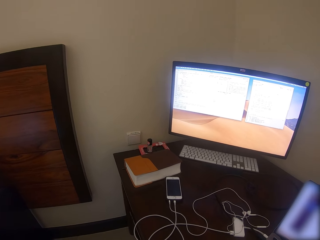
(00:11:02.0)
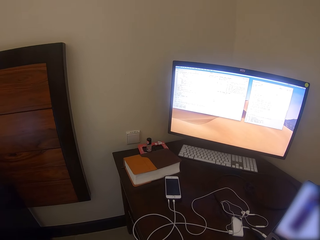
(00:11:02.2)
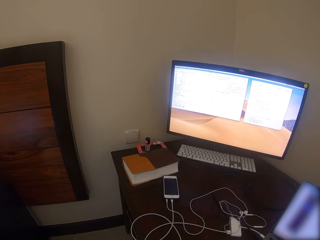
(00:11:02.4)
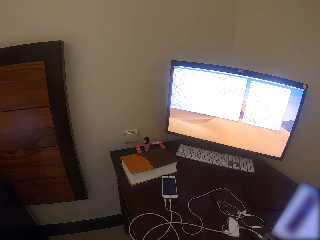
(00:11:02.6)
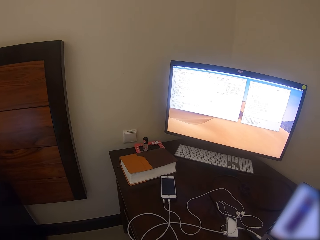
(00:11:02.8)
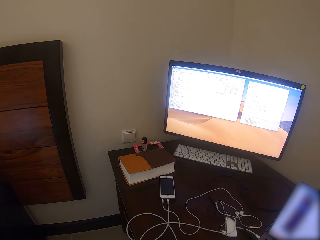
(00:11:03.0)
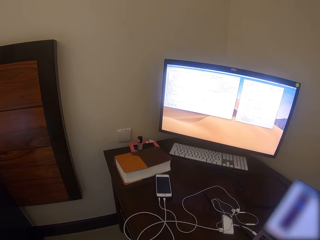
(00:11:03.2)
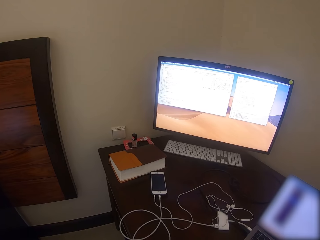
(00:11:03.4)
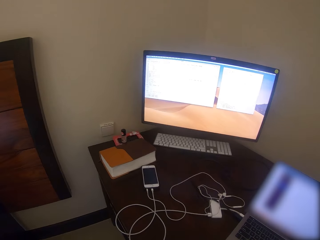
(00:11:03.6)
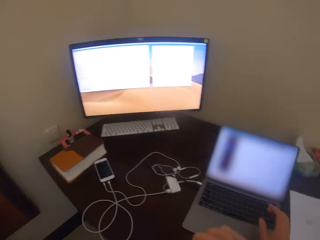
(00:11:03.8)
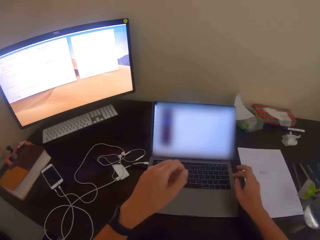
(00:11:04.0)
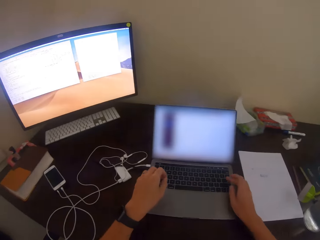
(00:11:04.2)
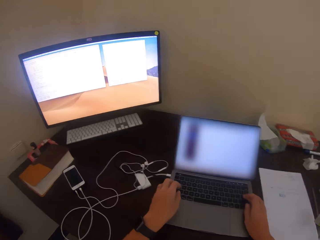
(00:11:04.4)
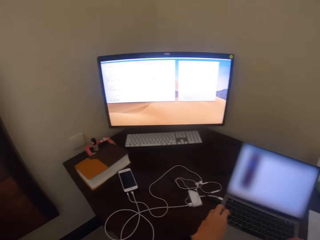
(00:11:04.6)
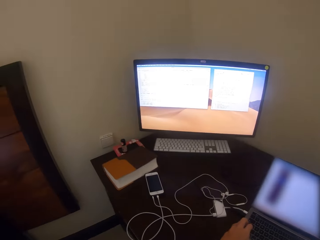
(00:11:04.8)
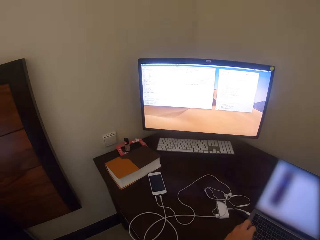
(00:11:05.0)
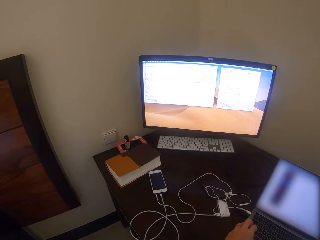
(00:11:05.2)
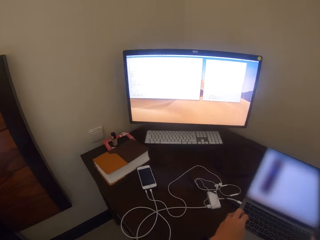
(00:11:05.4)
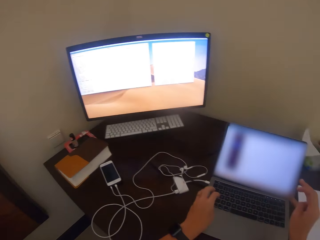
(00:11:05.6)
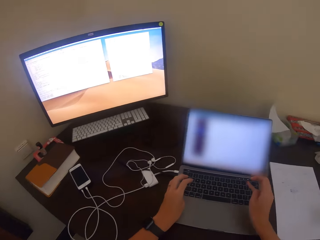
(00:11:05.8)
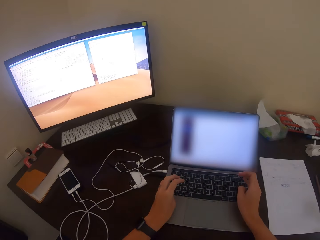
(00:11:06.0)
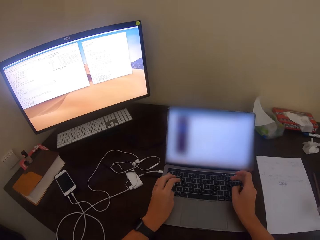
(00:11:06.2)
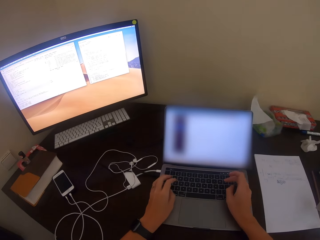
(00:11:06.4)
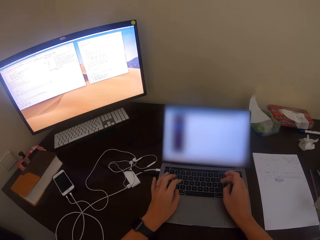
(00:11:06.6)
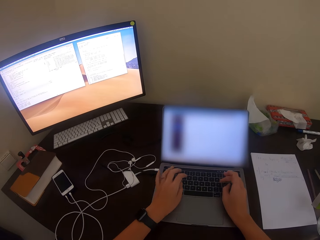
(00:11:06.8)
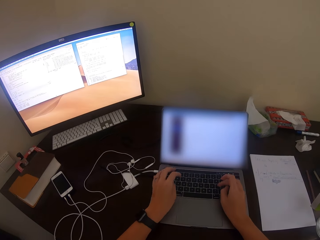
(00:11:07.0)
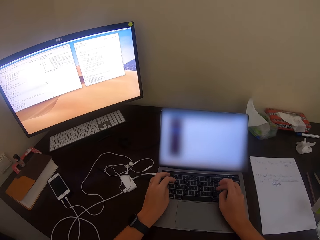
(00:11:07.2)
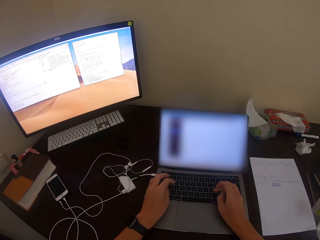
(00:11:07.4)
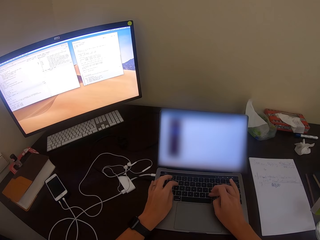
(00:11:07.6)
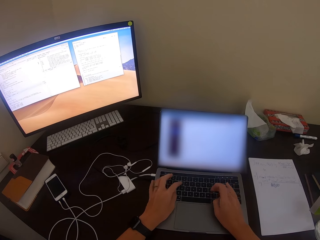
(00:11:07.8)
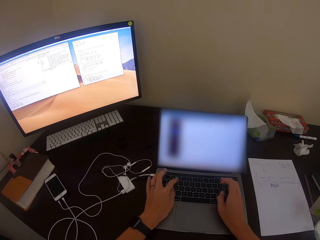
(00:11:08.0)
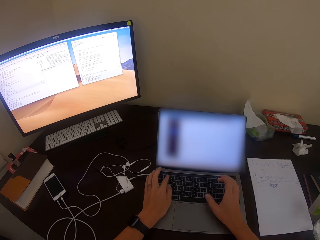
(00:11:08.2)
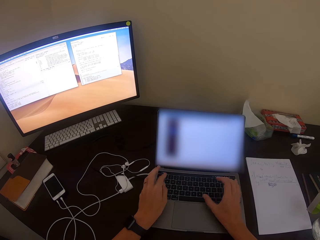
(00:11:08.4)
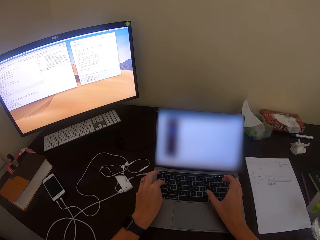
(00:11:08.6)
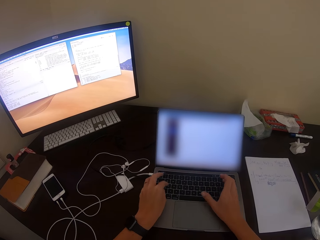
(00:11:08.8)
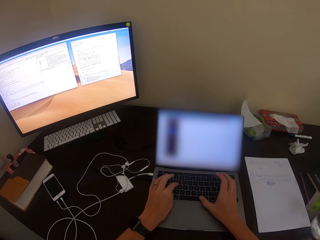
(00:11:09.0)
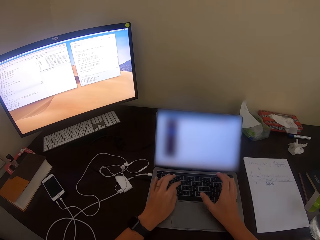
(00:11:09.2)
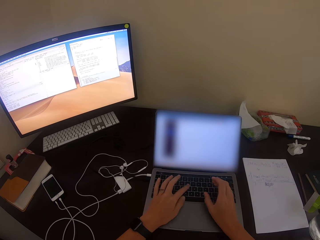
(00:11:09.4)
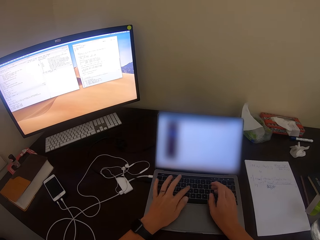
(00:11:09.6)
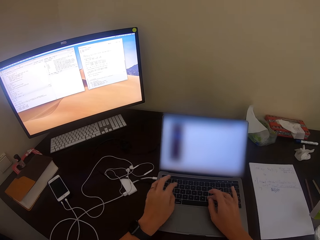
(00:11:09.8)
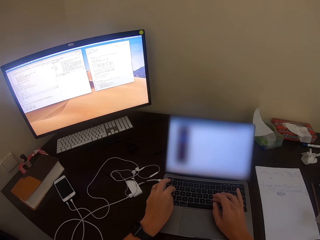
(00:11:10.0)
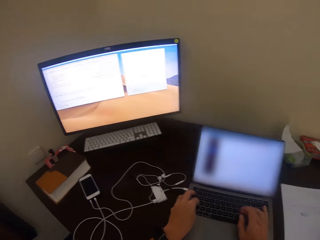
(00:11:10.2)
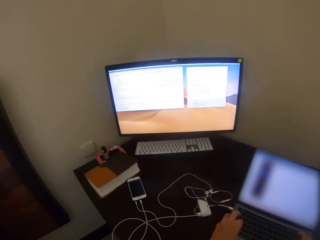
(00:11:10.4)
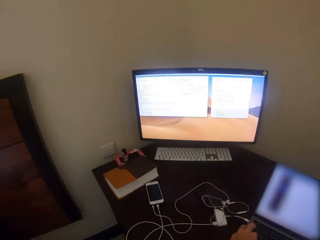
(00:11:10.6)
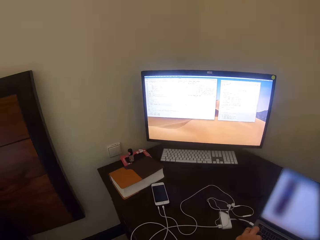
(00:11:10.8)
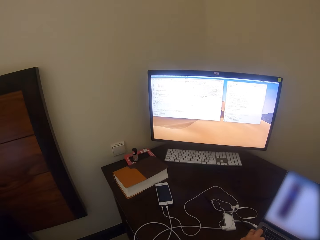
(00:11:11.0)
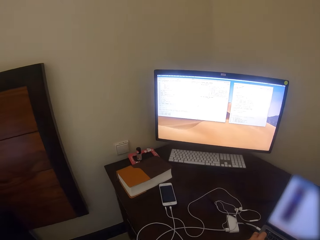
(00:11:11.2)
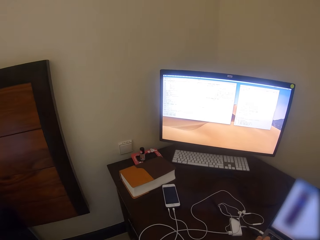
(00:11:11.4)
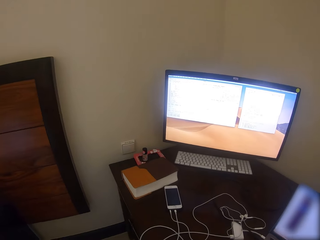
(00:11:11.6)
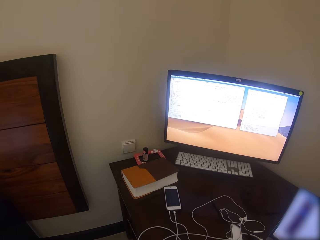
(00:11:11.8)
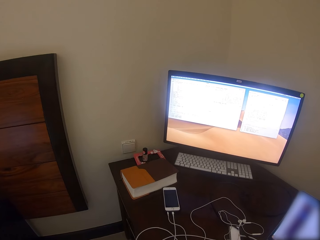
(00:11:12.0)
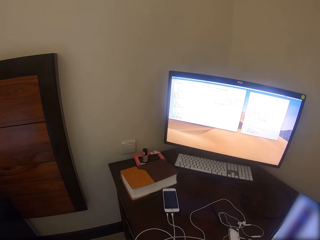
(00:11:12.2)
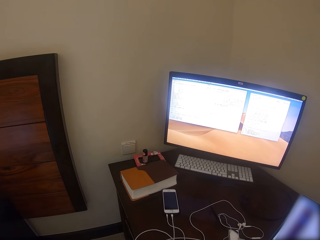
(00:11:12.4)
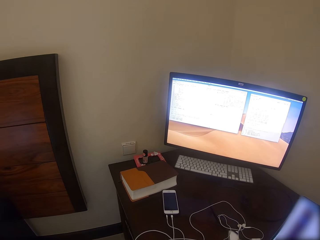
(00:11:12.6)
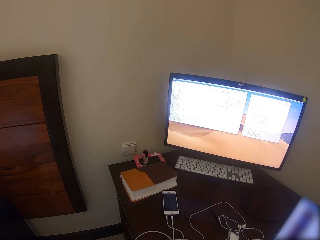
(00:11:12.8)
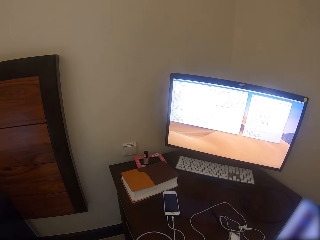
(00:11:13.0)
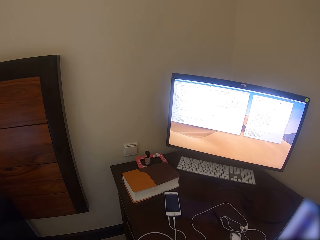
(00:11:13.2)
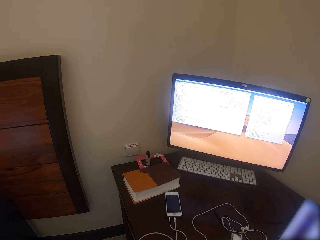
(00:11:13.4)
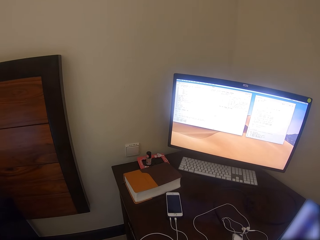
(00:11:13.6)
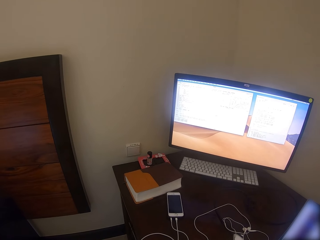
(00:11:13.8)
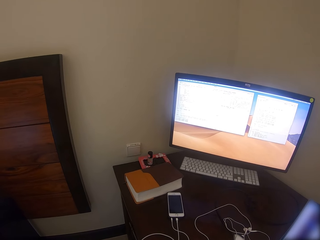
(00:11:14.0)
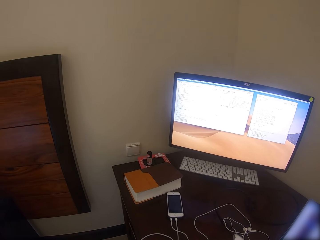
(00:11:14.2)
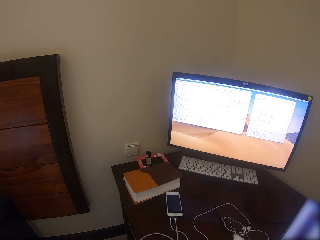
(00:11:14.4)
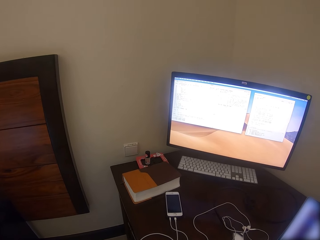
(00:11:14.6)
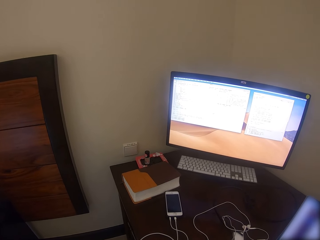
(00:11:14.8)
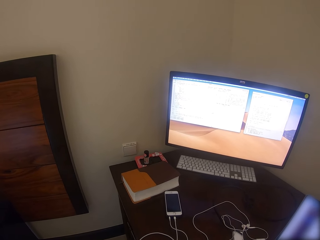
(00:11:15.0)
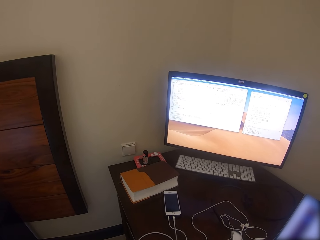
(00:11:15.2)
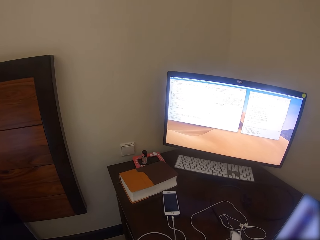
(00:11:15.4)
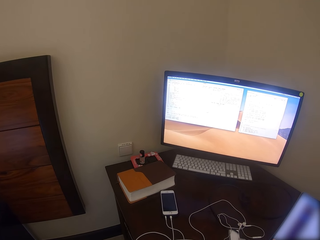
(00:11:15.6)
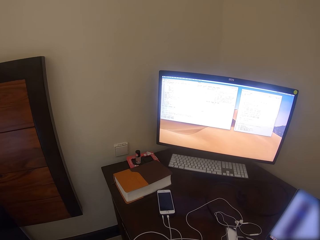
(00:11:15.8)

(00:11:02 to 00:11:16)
The camera wearer uses the laptop. They type on the laptop keyboard. They look around.

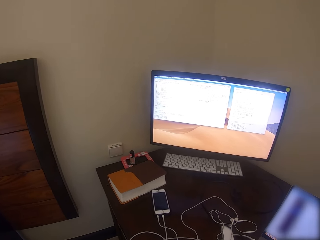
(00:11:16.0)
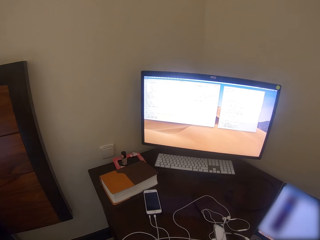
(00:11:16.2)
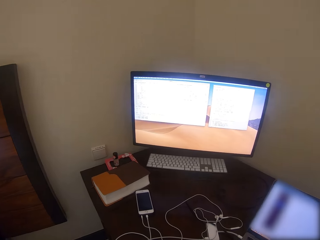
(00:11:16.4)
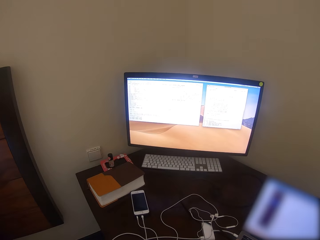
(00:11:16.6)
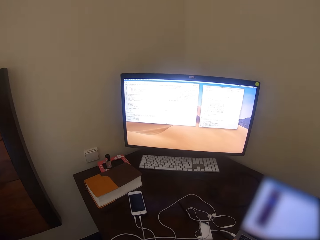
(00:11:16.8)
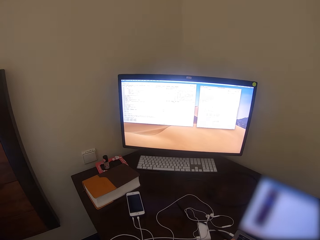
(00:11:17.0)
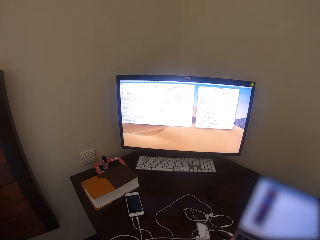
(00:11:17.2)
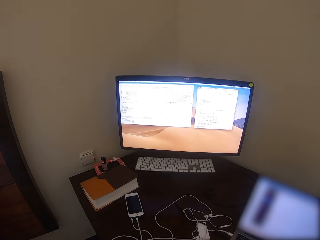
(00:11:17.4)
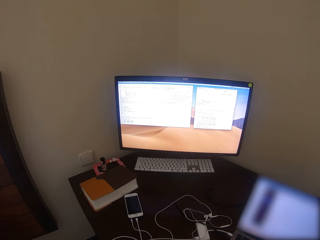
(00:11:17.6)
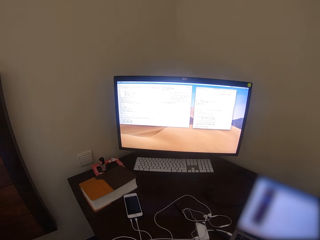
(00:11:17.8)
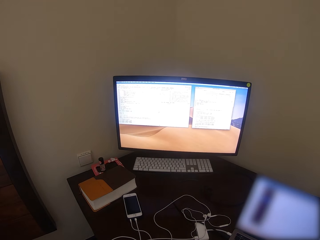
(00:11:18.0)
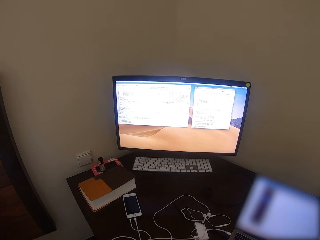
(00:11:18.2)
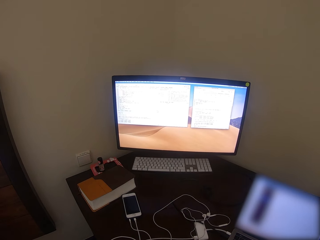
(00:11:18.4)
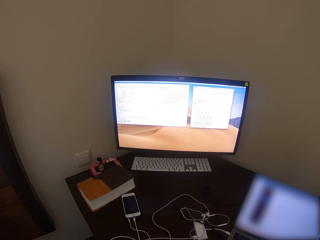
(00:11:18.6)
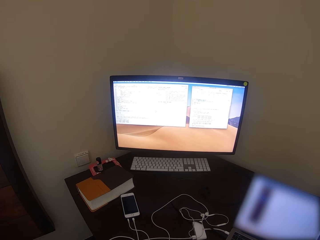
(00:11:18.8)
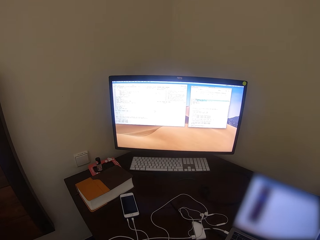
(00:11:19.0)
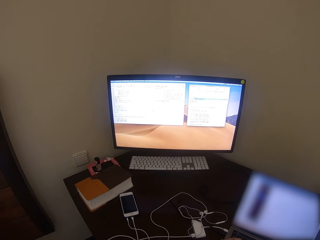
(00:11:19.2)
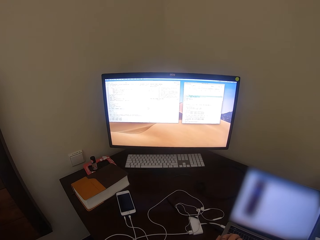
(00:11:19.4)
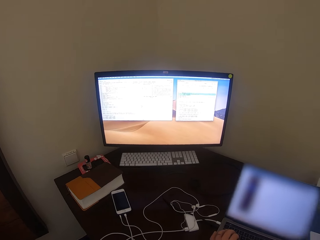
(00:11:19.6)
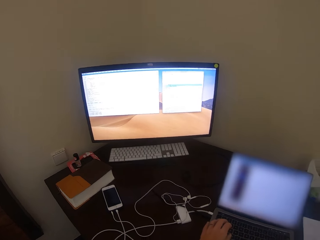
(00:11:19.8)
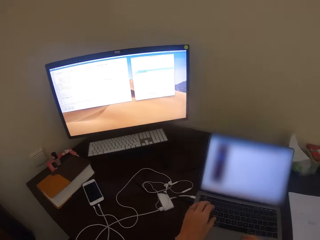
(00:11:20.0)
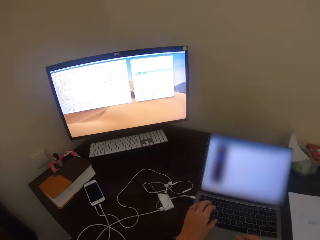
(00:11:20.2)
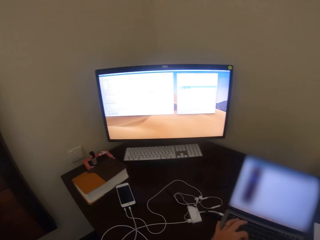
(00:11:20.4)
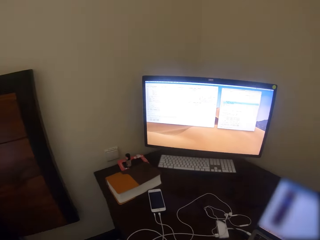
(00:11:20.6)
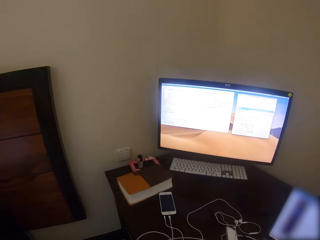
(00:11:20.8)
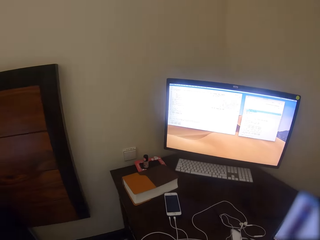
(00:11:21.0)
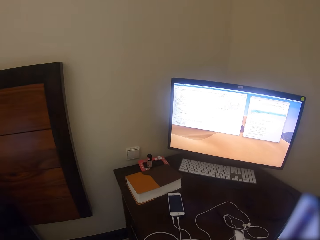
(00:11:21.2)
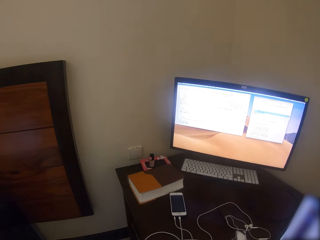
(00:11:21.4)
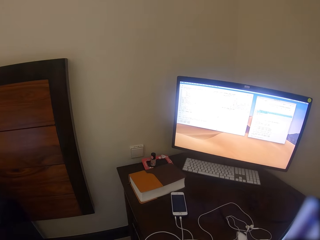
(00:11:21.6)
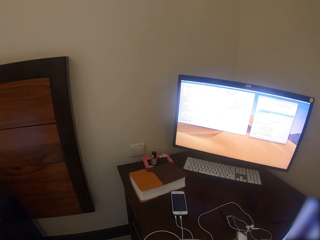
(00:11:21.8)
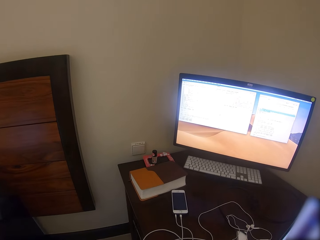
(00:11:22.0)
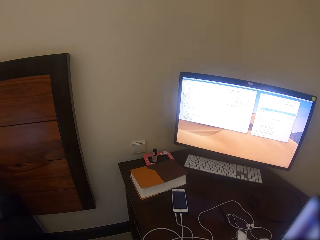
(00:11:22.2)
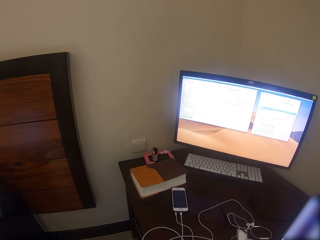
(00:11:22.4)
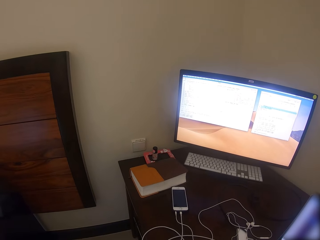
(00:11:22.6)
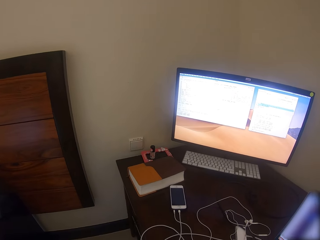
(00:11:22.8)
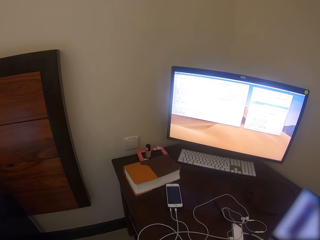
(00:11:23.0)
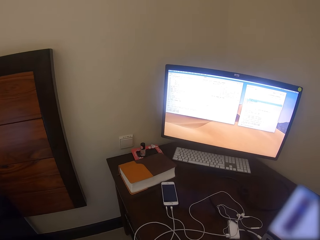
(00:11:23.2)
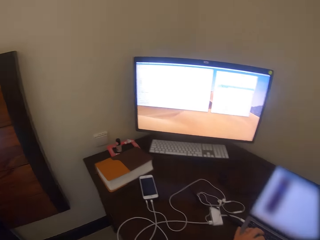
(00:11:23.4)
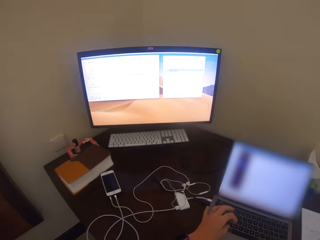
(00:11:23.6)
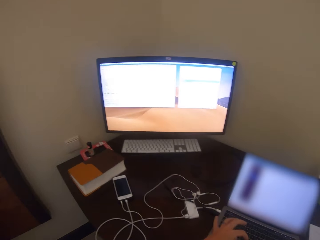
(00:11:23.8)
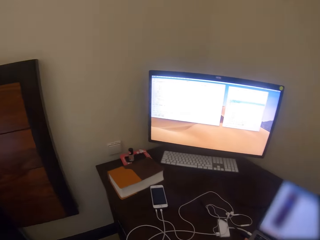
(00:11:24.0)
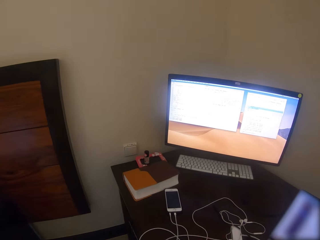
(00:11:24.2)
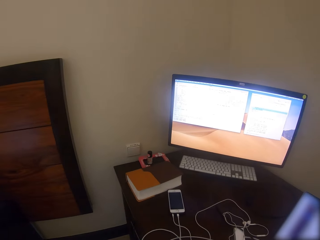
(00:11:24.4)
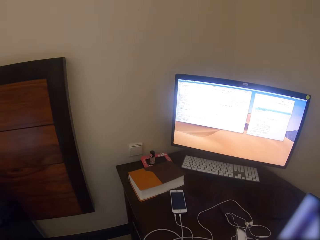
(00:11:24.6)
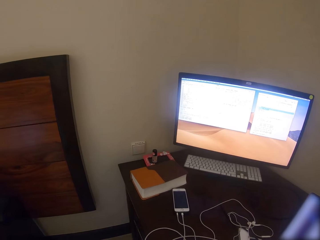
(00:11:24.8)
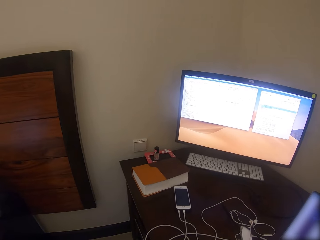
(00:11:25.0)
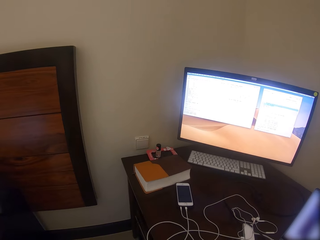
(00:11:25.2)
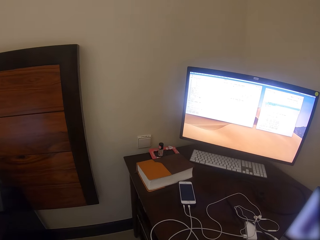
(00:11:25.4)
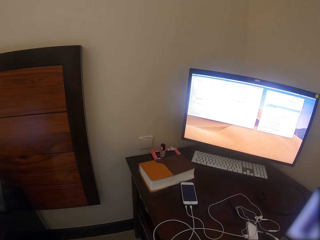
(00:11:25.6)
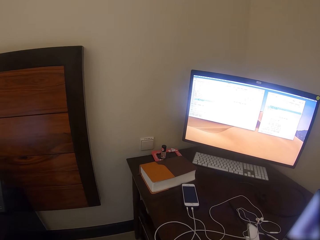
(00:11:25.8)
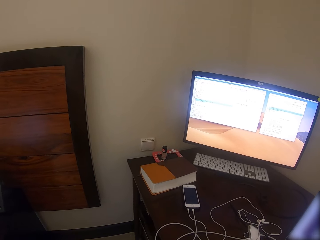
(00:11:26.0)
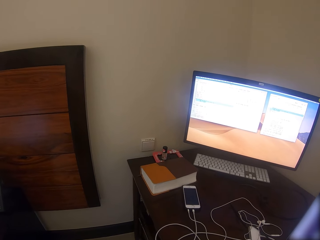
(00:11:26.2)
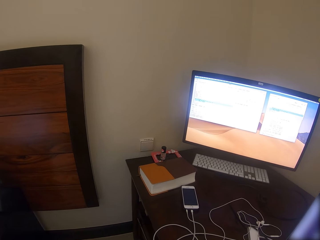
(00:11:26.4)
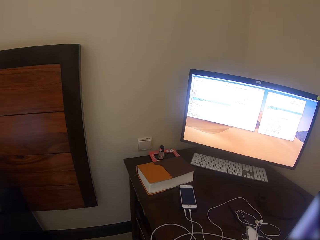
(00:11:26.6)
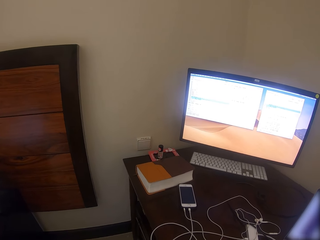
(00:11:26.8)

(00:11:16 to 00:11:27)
The camera wearer uses the laptop.
